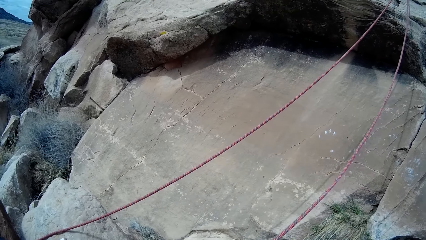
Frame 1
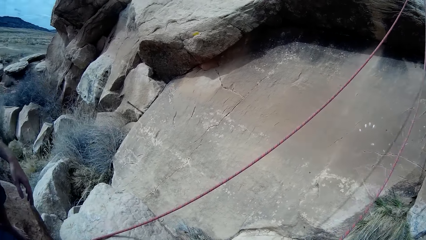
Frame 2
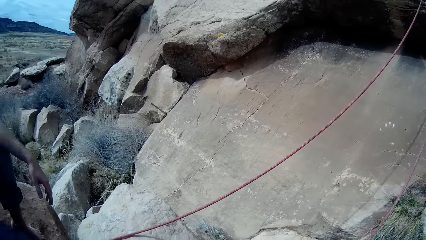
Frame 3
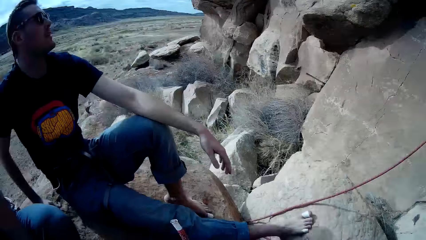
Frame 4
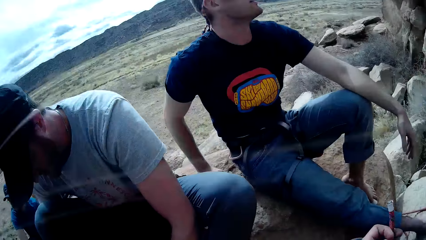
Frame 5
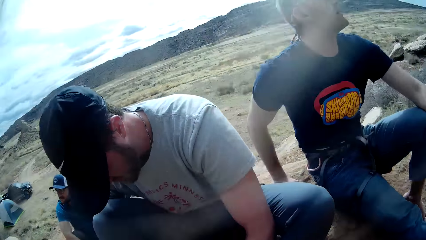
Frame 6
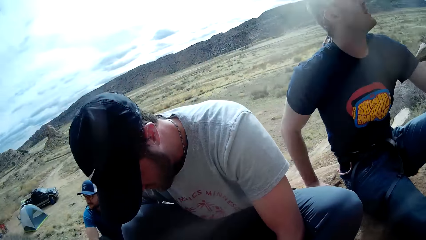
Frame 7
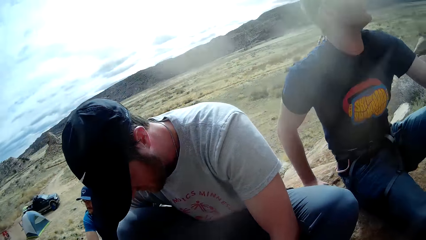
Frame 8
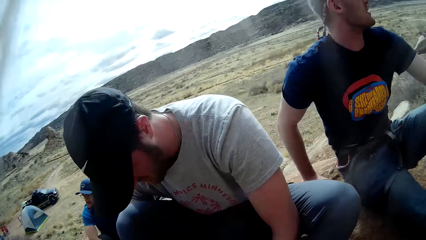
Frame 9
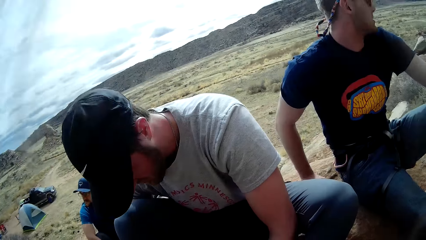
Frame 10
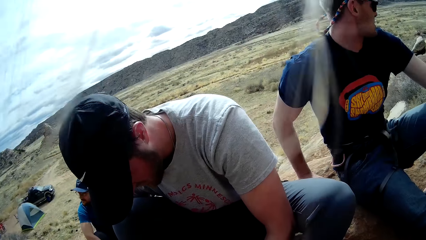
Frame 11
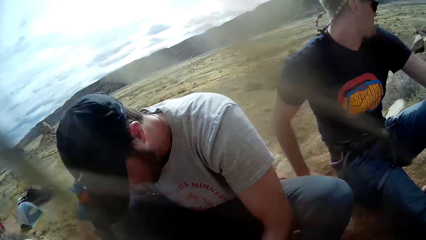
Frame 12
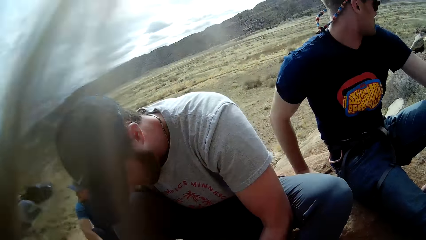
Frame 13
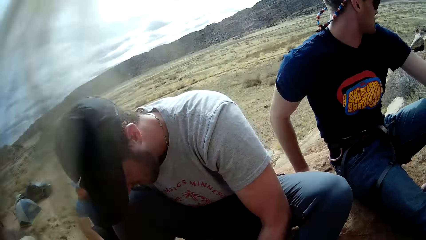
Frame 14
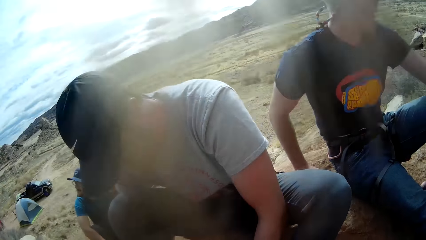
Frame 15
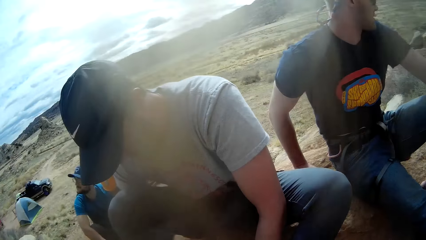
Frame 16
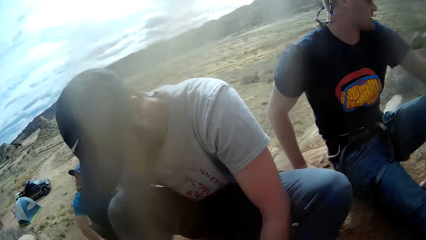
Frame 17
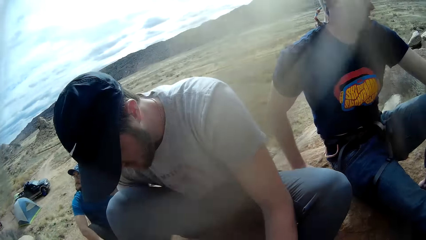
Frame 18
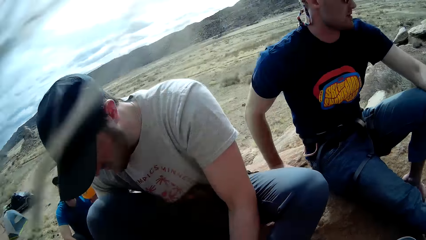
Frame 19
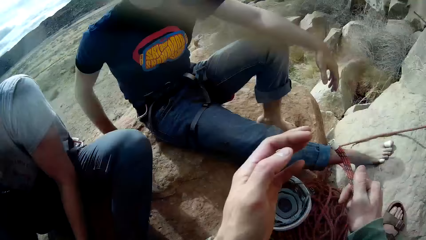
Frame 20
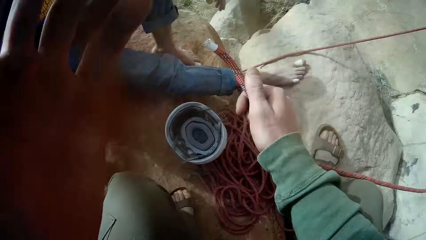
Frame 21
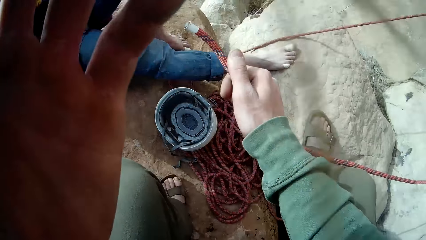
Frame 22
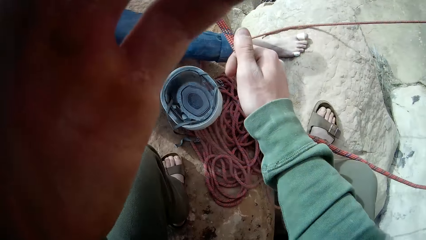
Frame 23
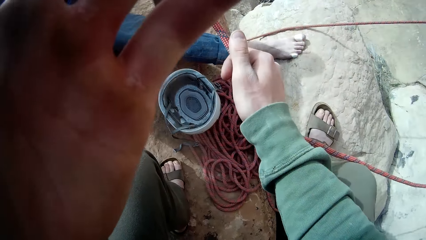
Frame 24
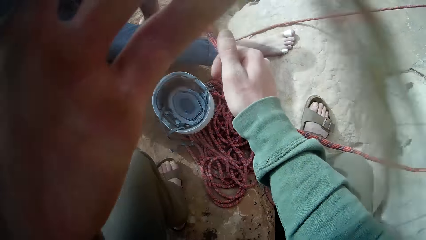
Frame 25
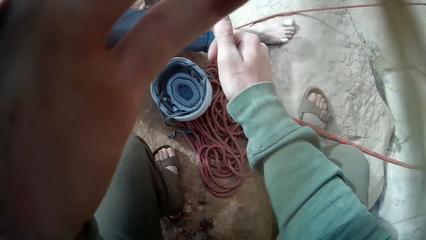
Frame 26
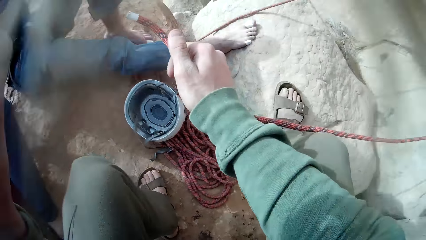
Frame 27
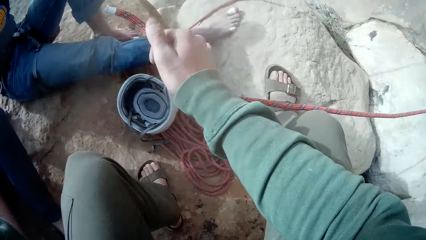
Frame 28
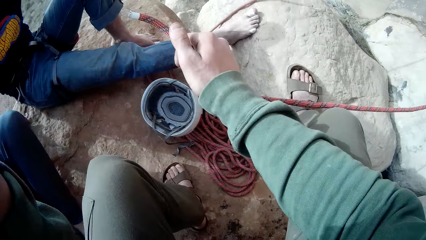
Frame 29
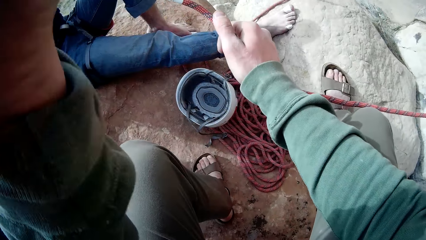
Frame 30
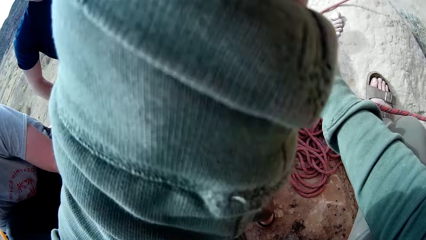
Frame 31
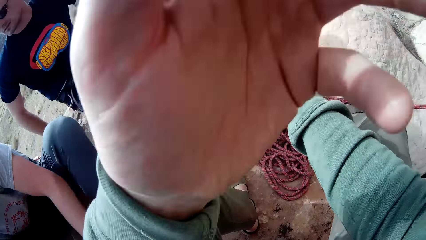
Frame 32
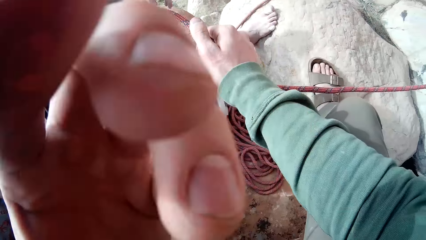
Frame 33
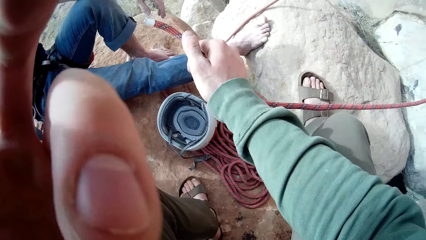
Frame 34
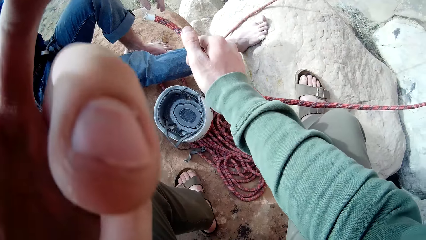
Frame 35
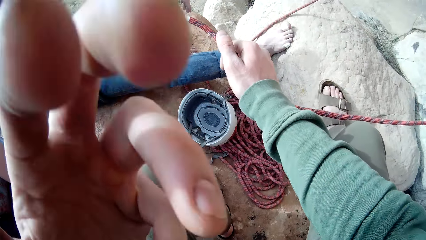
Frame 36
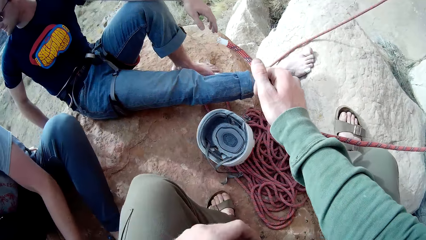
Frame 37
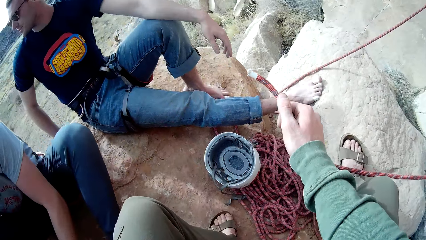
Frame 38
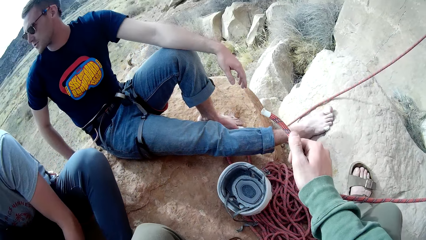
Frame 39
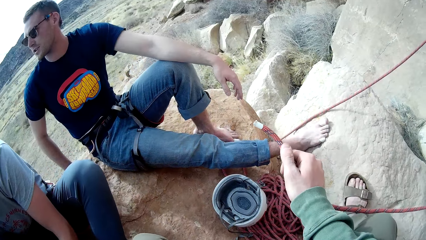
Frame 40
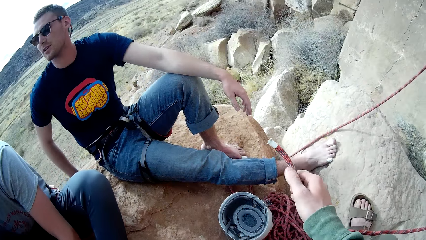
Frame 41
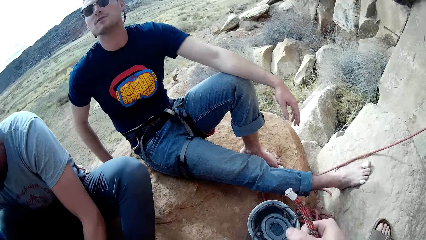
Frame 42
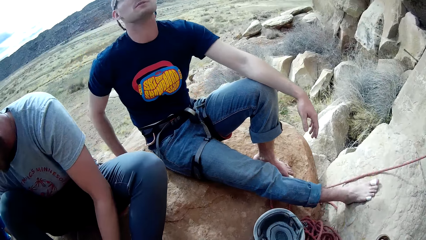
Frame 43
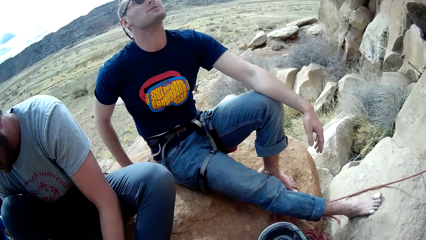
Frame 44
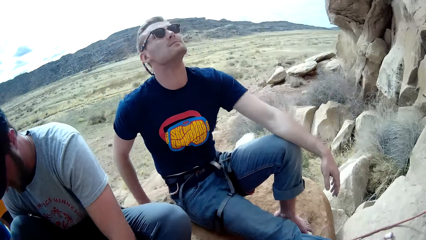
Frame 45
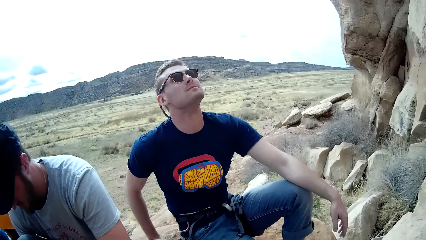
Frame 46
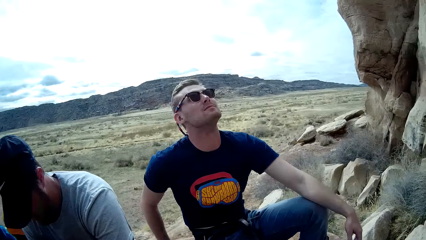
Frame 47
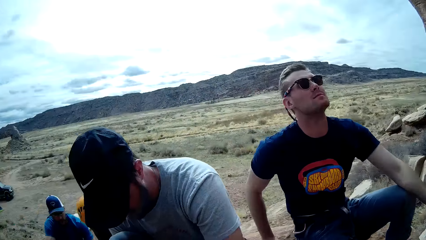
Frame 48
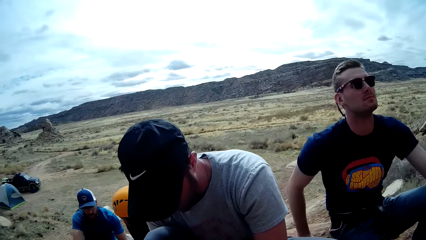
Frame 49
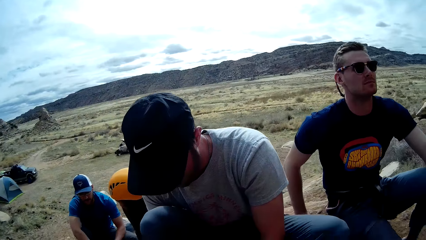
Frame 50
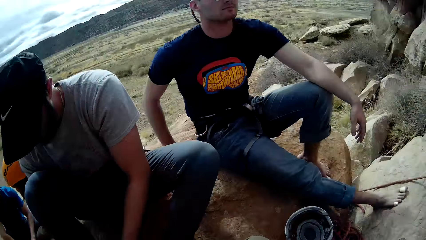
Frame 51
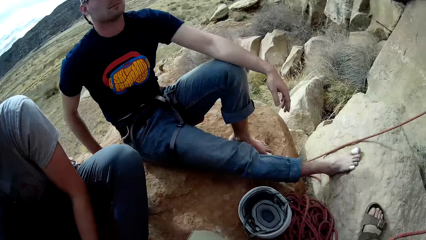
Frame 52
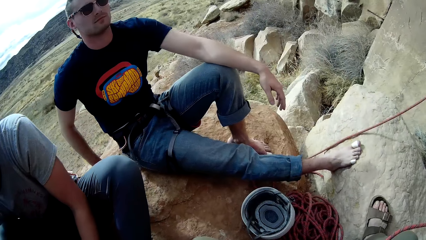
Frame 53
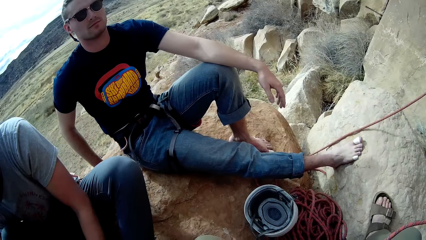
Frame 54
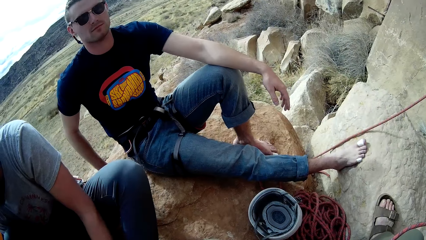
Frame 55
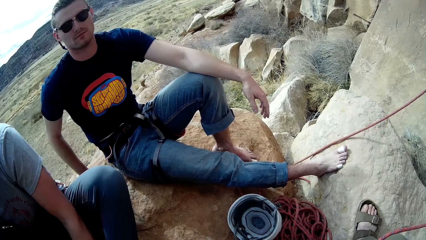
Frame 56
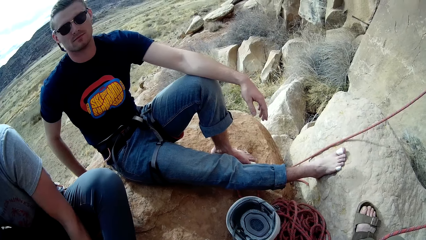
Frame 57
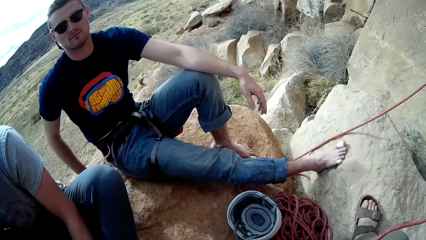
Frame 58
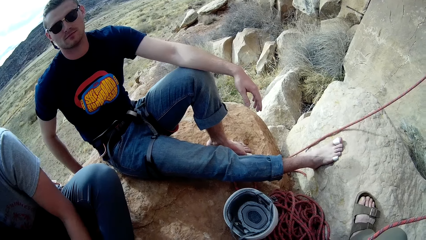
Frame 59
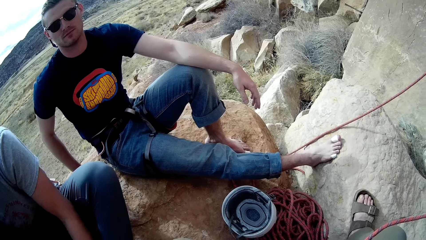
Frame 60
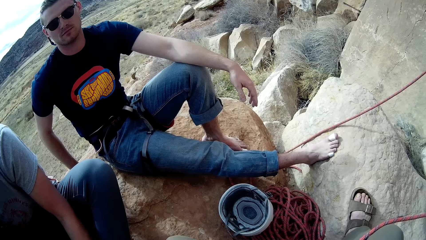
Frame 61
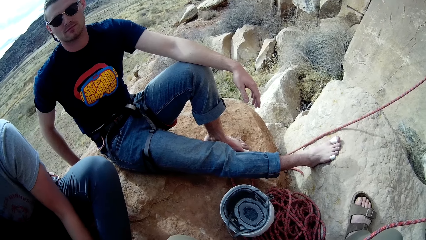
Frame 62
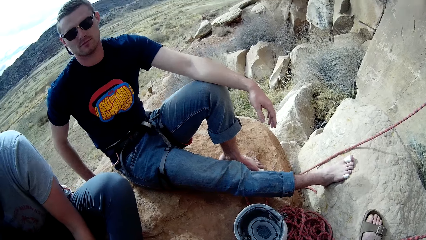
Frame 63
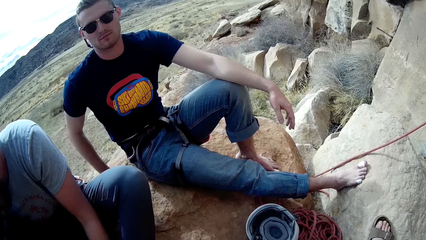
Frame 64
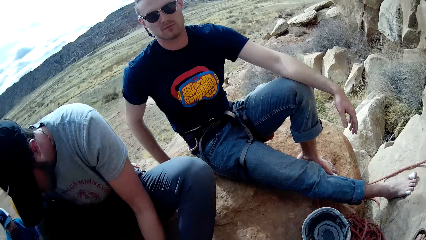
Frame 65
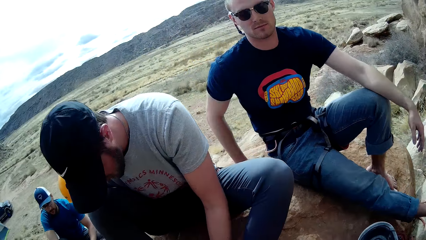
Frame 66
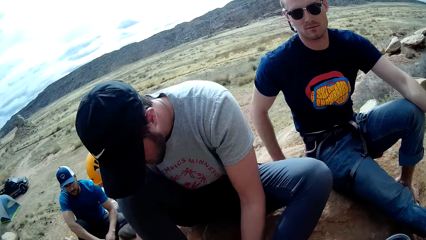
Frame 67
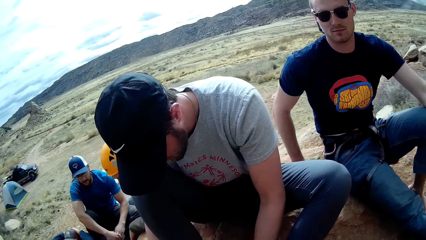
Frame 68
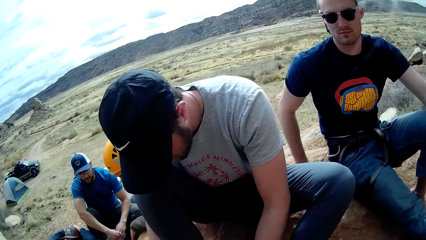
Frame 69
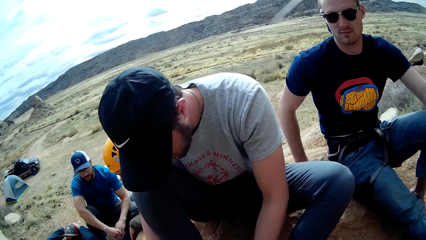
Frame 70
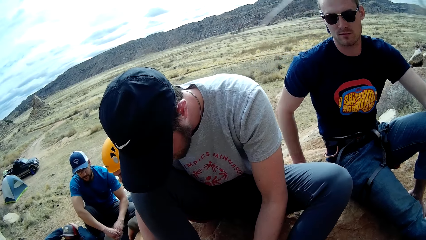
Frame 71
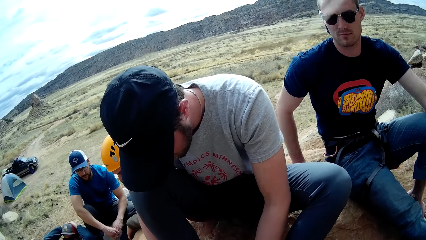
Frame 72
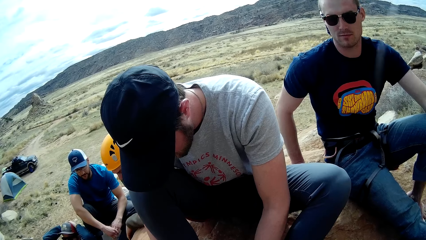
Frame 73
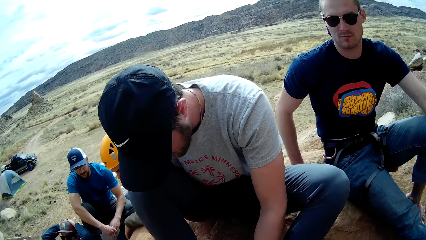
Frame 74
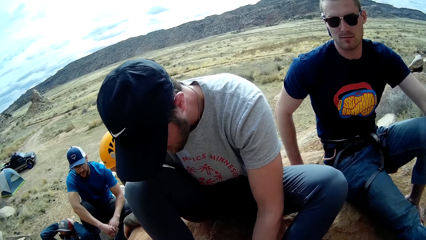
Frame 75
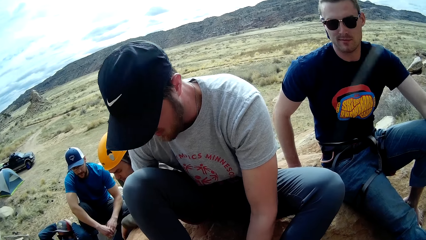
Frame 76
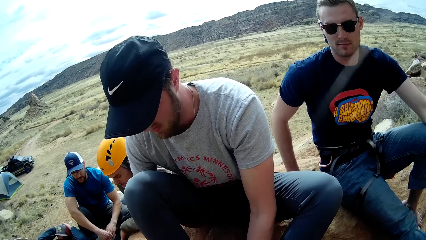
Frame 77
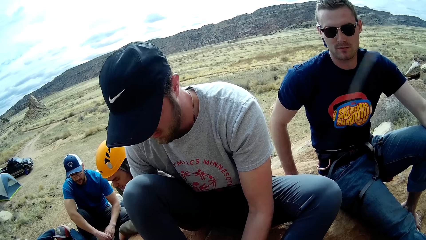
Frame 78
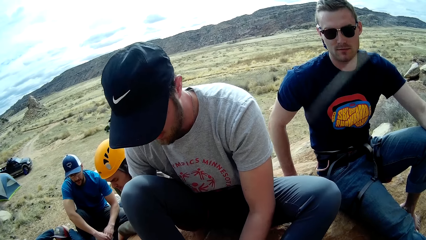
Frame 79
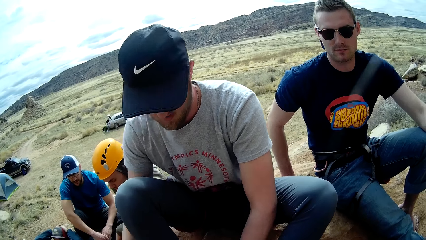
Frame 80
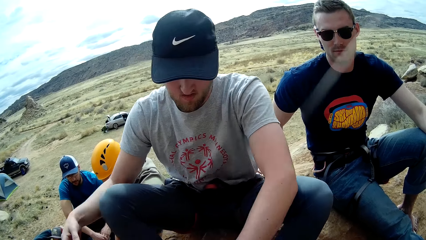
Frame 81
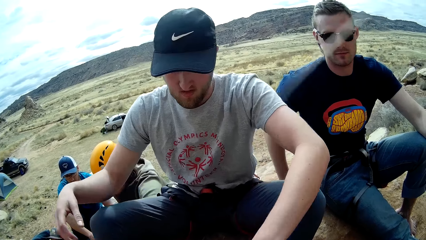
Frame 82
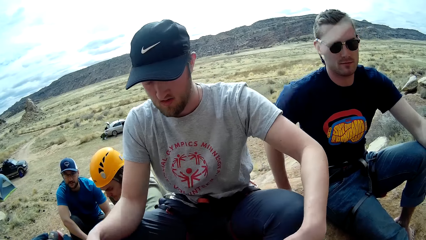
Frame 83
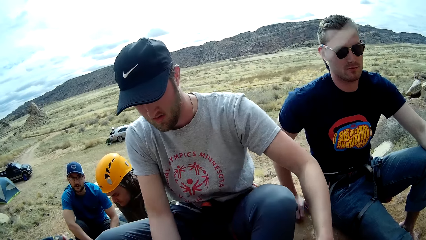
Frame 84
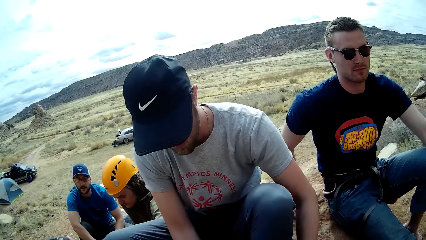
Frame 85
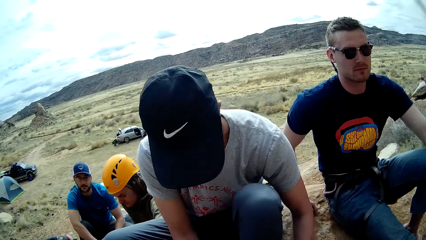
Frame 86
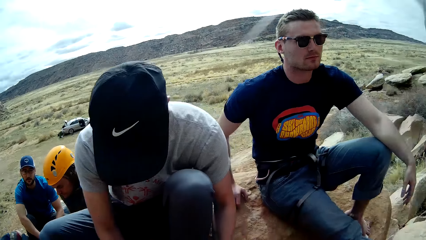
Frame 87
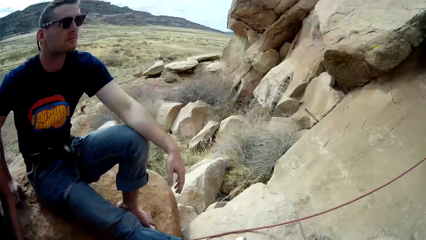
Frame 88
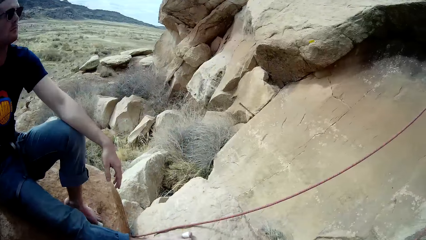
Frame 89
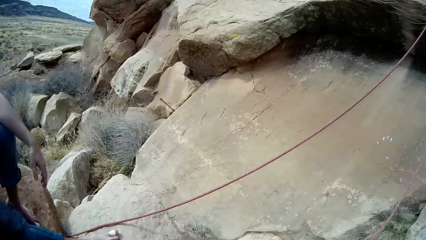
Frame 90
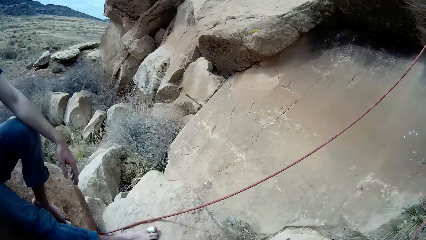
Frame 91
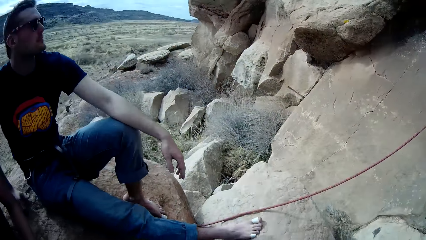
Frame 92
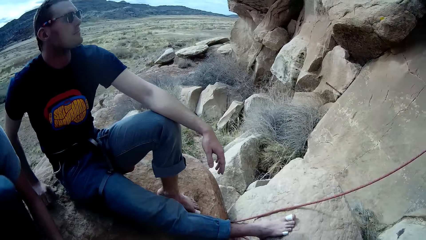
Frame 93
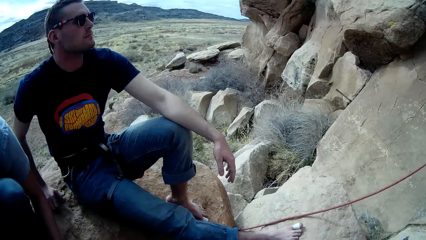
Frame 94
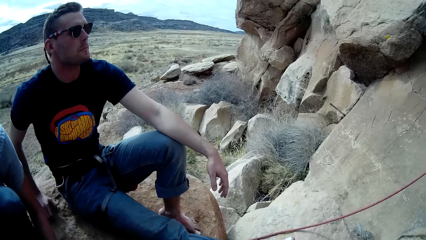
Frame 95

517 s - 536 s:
The camera wearer moves a hand and lowers the hand. A man moves a leg. Another man lifts the hands, moves a leg and does something.
